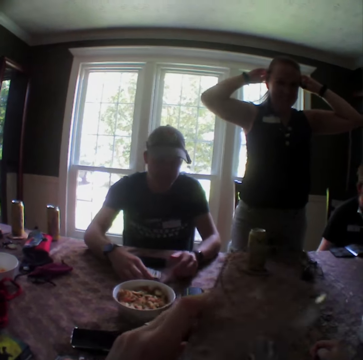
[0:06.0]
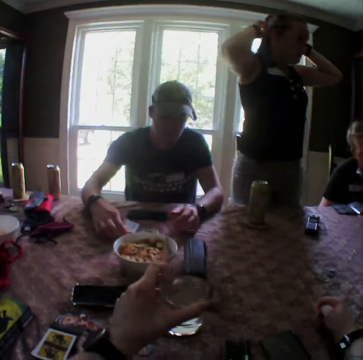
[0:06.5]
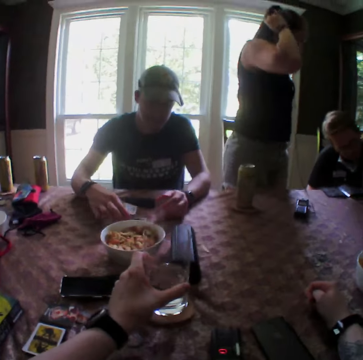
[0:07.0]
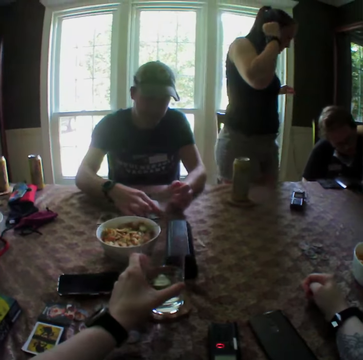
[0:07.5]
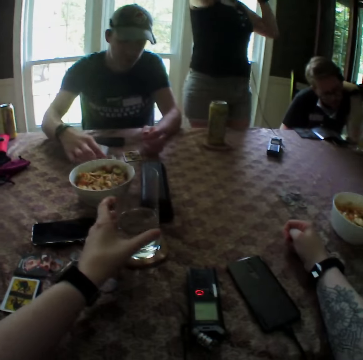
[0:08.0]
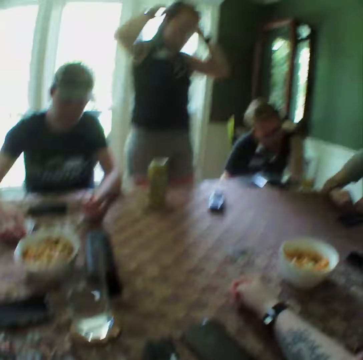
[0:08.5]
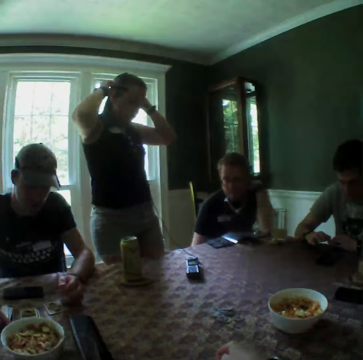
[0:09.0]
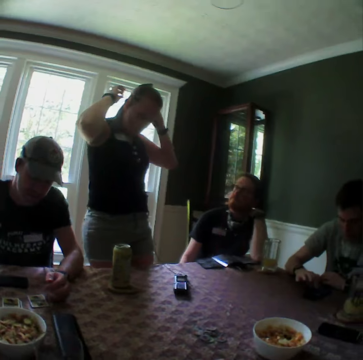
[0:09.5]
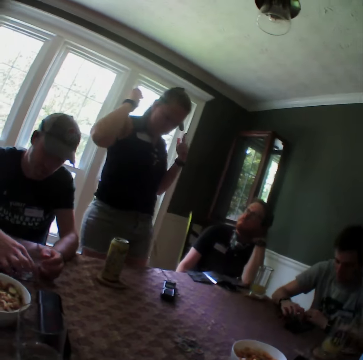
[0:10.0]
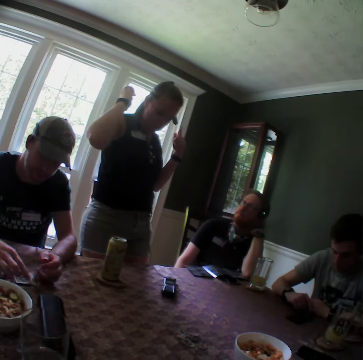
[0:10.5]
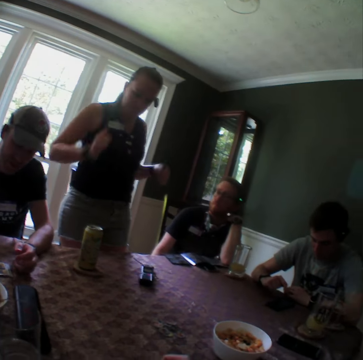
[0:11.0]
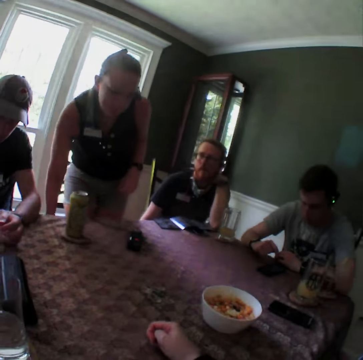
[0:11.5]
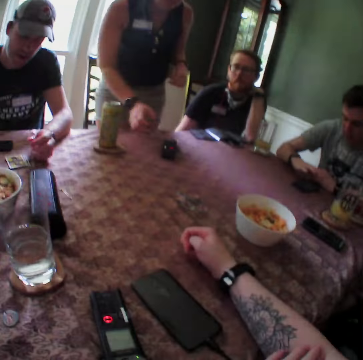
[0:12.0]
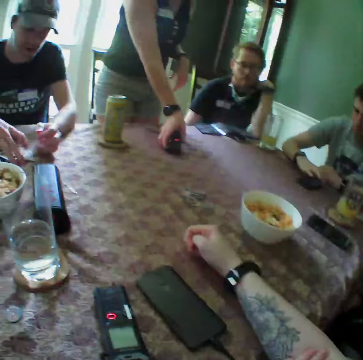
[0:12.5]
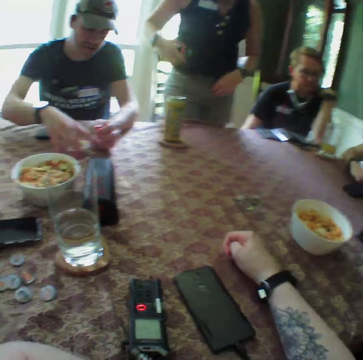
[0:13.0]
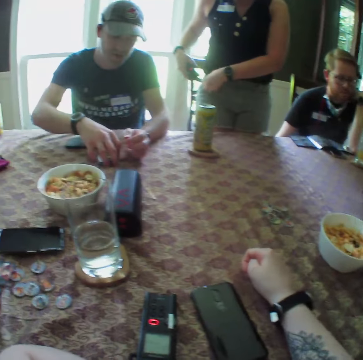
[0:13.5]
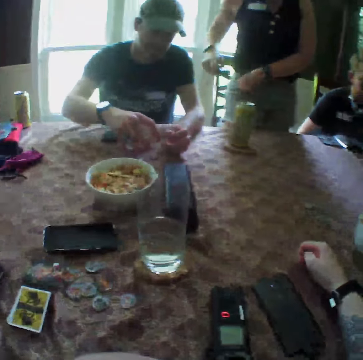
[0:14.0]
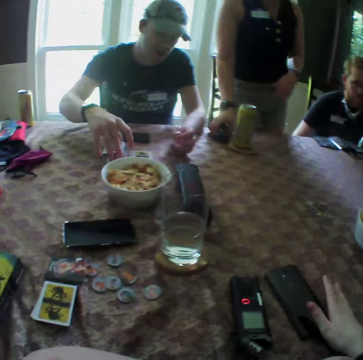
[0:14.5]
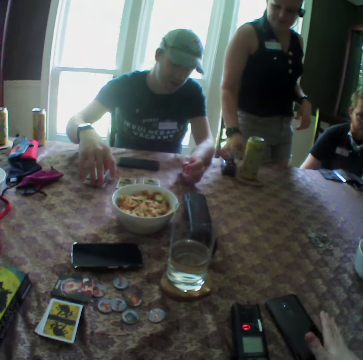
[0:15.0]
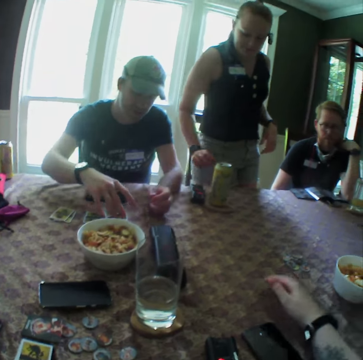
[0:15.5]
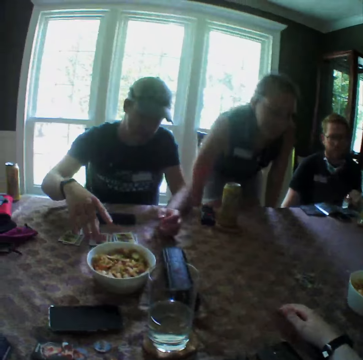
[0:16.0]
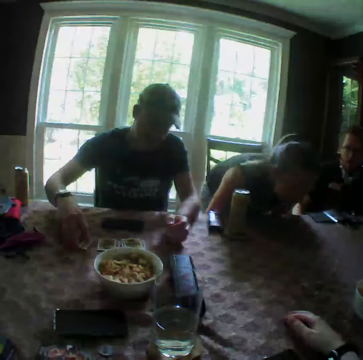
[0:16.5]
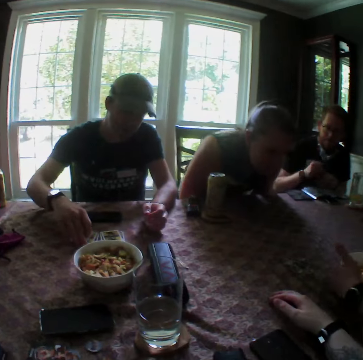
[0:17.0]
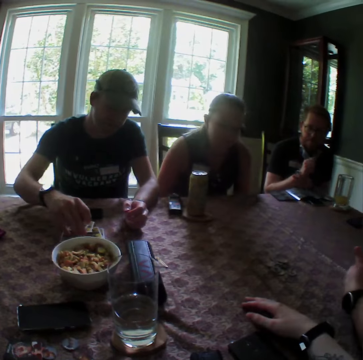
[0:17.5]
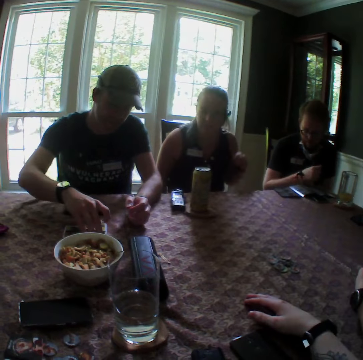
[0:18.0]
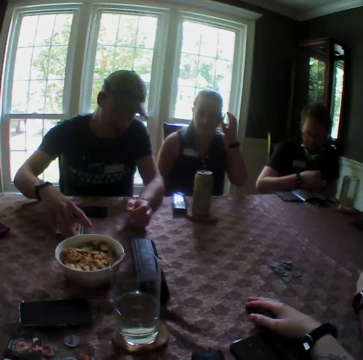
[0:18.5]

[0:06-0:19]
The man passes a pack of cards from his left hand to his right hand. He drops some cards from the pack of cards in his right hand on the table. The camera wearer drops the glass of water in his left hand on the table. Another man operates a phone on the table with his right hand. The camera wearer looks around. The woman picks up a phone from the table with her left hand, drops the phone in her left hand on the table, and sits on a chair. The first man packs the cards on the table with his right hand.

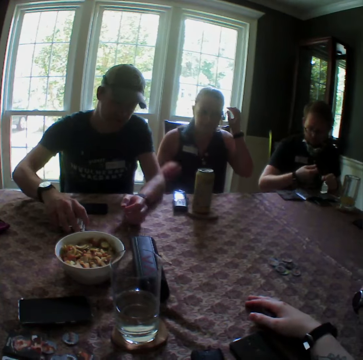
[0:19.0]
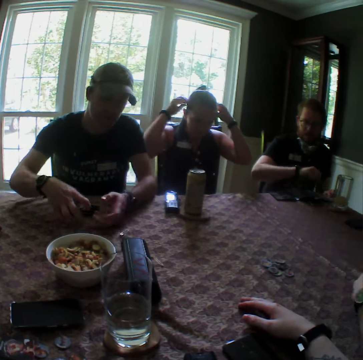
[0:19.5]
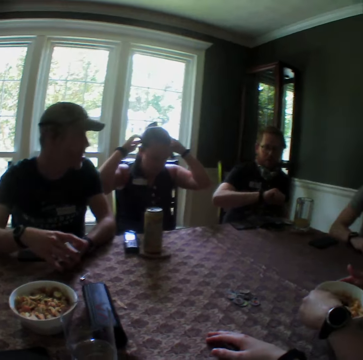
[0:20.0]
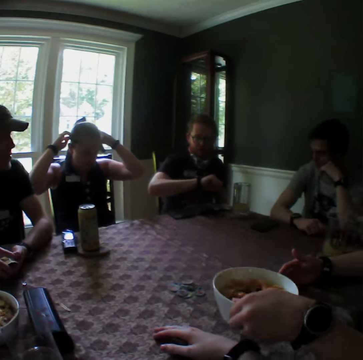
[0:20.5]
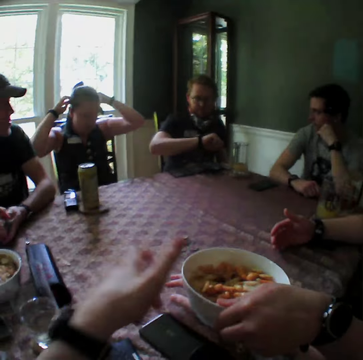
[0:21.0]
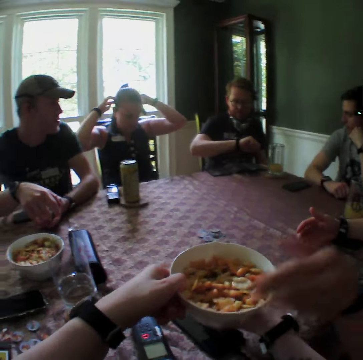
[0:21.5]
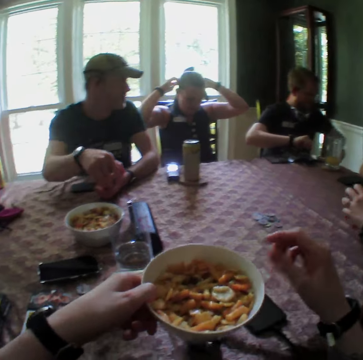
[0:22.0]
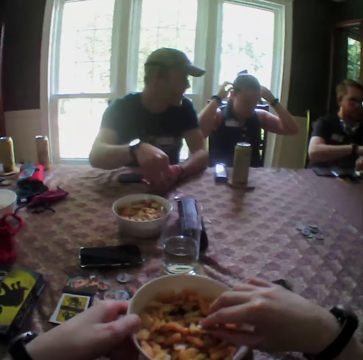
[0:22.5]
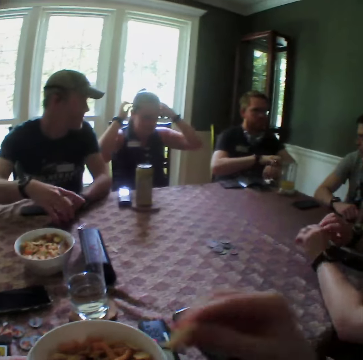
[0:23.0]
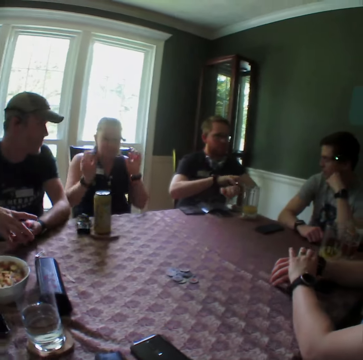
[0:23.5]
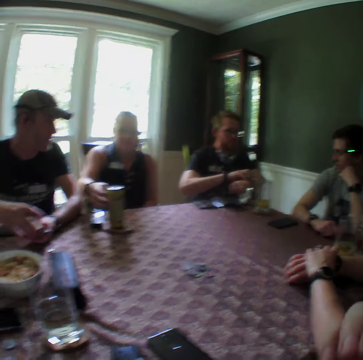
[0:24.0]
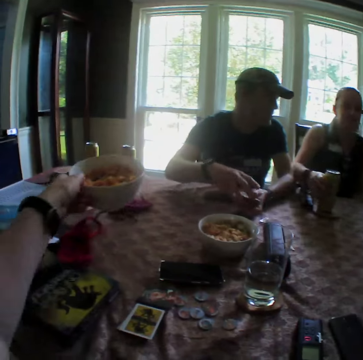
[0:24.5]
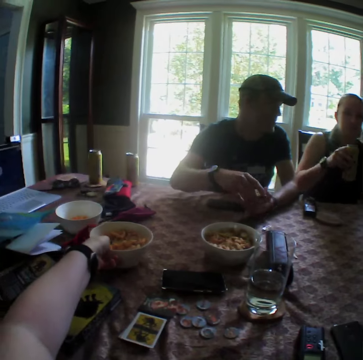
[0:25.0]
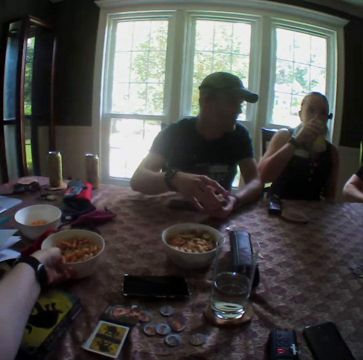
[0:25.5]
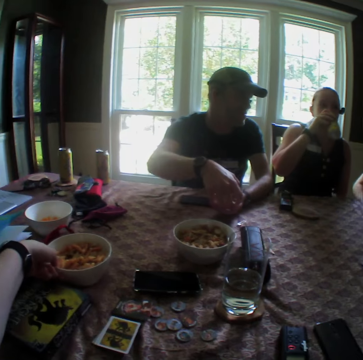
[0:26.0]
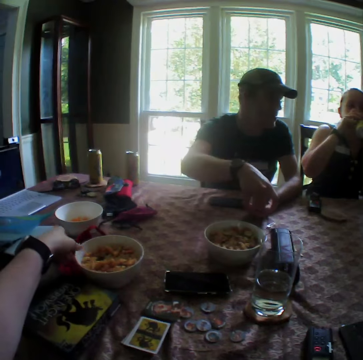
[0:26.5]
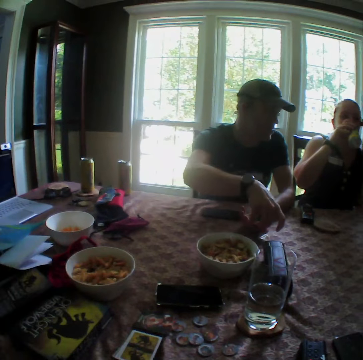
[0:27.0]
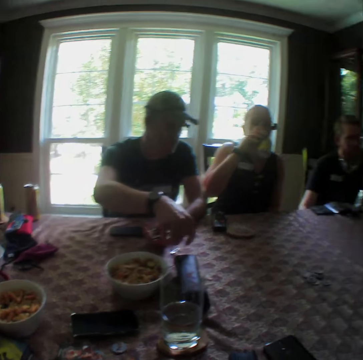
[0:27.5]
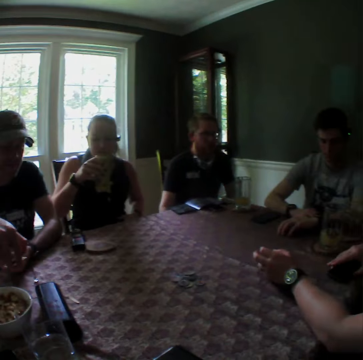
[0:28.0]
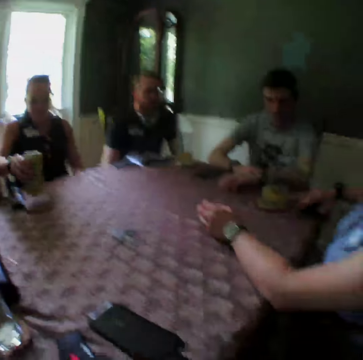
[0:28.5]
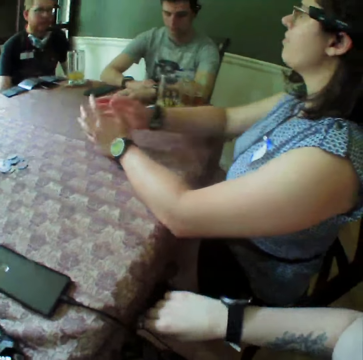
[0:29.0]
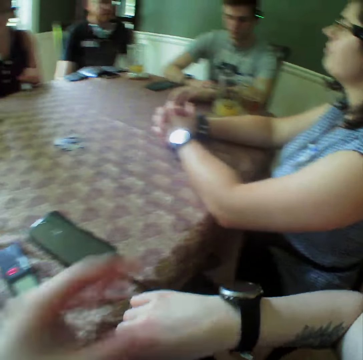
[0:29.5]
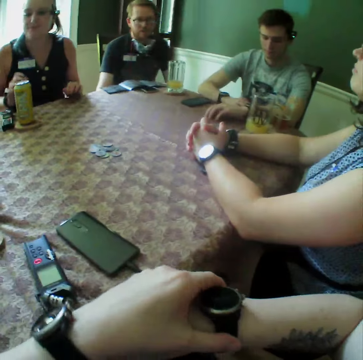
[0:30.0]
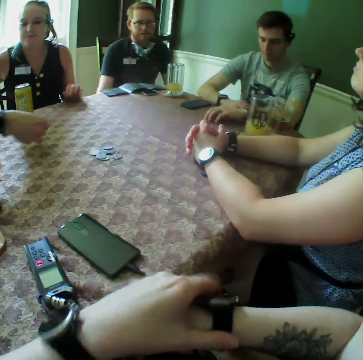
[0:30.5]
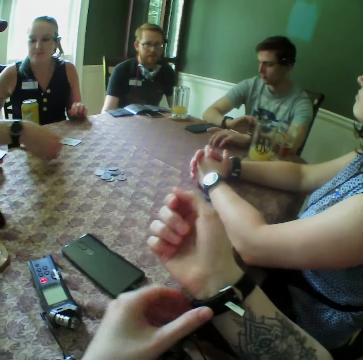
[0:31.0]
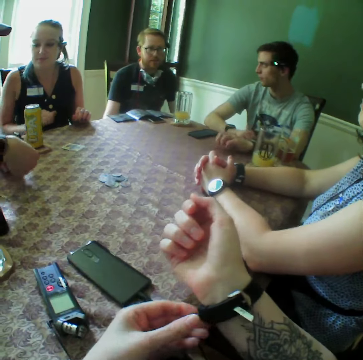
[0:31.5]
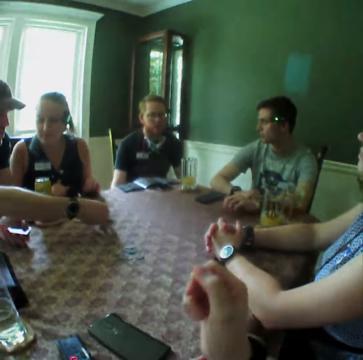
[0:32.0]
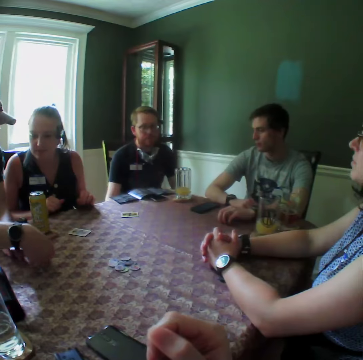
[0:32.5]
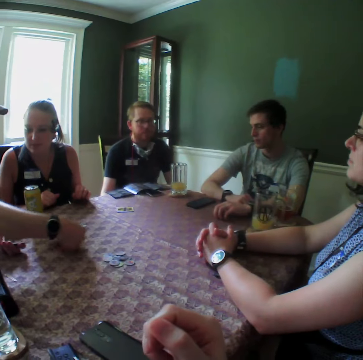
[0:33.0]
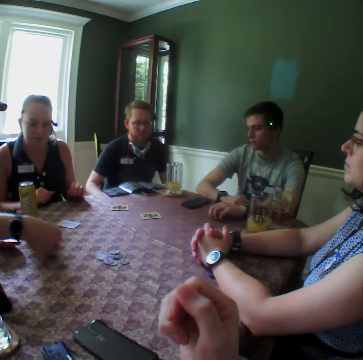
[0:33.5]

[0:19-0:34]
The woman adjusts her hair with both hands. The man passes the cards in his right hand to his left hand. The camera wearer collects a bowl of vegetables from another woman with his left hand. The man shuffles the cards in his left hand with his right hand. The camera wearer picks a chopped vegetable from the bowl in his left hand with his right hand. Another man adjusts a watch on his left hand with his right hand. The camera wearer looks around. The other woman adjusts a watch on her right hand with her left hand. The first woman picks up a can of drink on the table with her right hand. The camera wearer drops the bowl of vegetables in his left hand on the table. The first woman takes a drink from the can of drink in her right hand. The camera wearer looks around. The other woman slips a phone on the table with her right hand. The camera wearer adjusts a watch on his right hand with his left hand and looks at the watch. The first man shares cards on the table with his right hand.

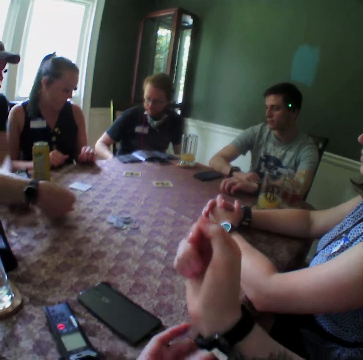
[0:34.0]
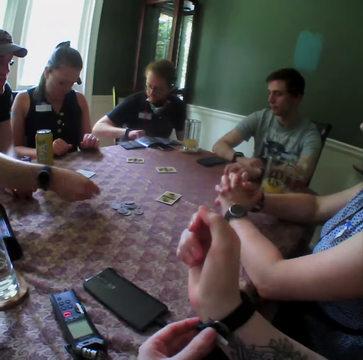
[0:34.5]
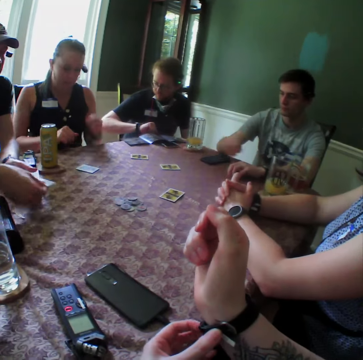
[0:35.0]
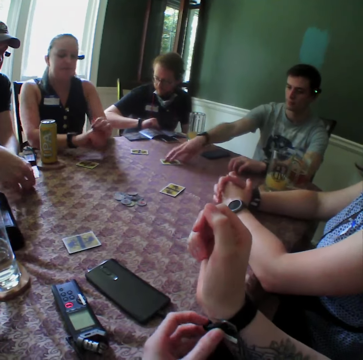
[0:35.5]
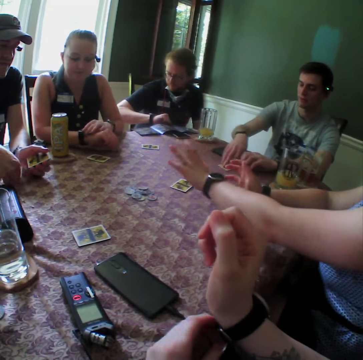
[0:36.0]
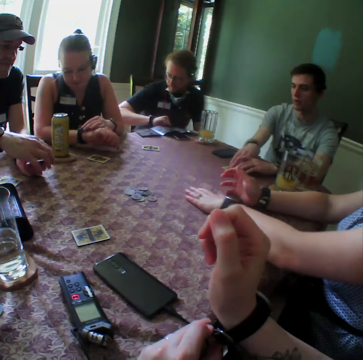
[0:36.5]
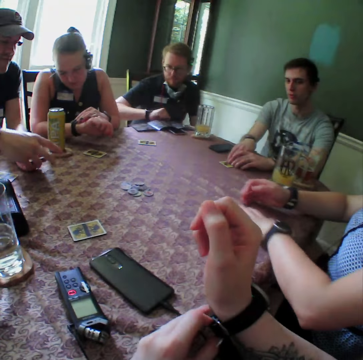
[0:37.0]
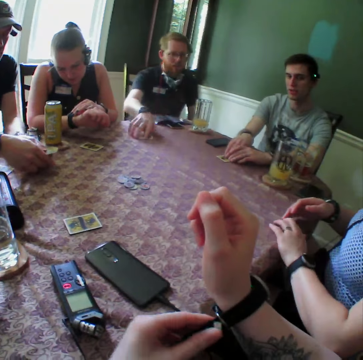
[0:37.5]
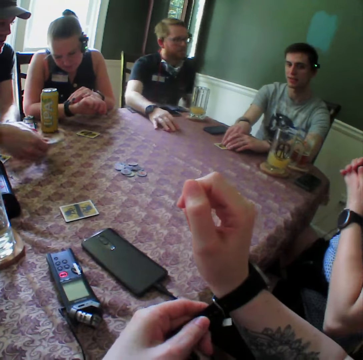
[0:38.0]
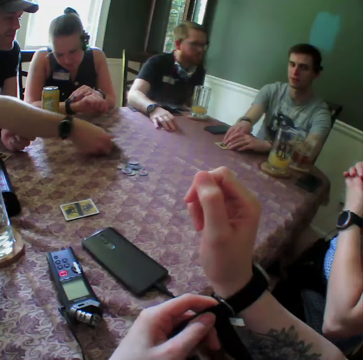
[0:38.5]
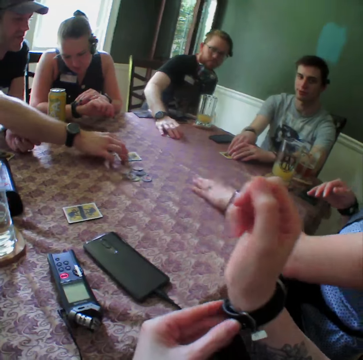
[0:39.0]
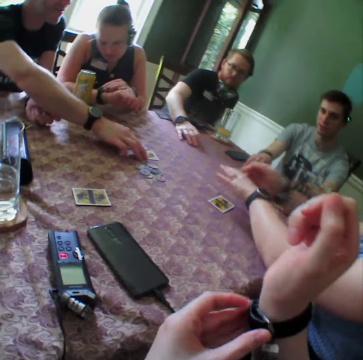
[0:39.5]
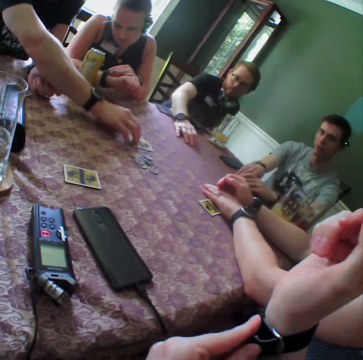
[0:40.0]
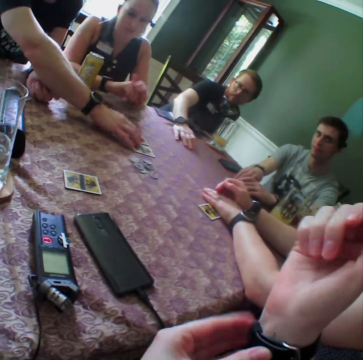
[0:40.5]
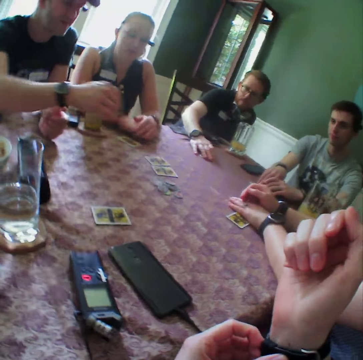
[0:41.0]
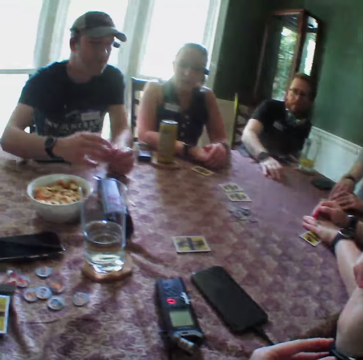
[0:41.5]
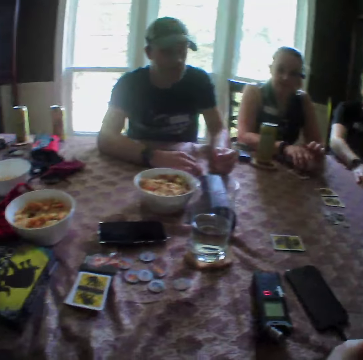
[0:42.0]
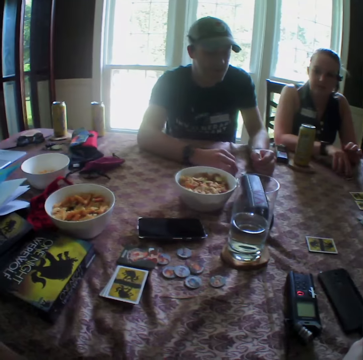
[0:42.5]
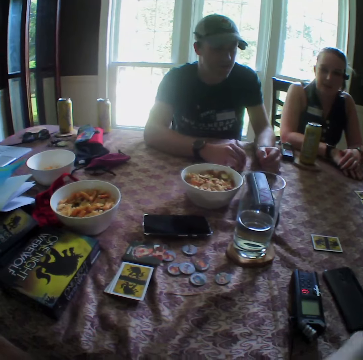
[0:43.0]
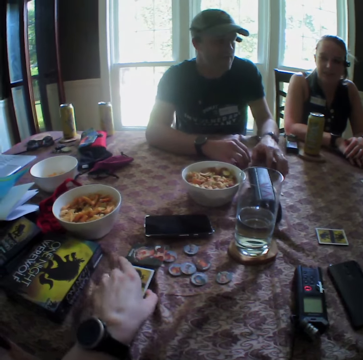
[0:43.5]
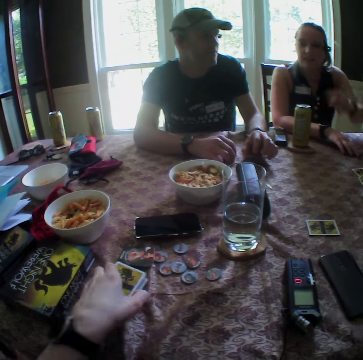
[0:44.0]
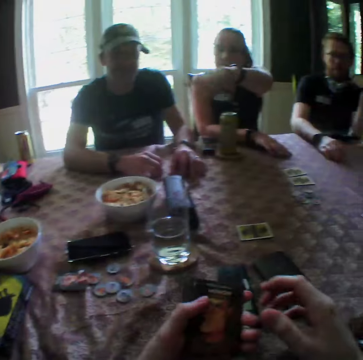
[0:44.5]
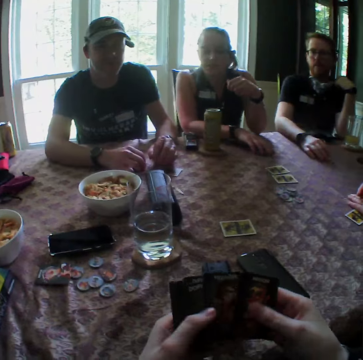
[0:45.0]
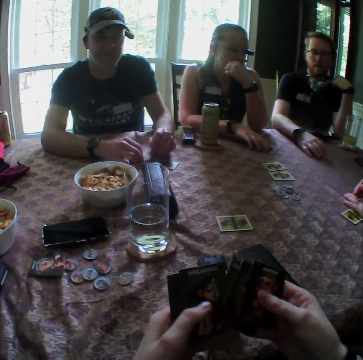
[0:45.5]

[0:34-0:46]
A man slips a card on the table towards himself with his right hand. The woman adjusts a watch on her right hand with her left hand. Another woman slips a card on the table towards herself with her left hand. Another man passes the cards in his left hand to his right hand. A third man slips a card on the table towards himself with his right hand. The other woman picks up the card from the table with her left hand. The second man drops the cards in his right hand on the table and arranges the cards on the table with his right hand. The other woman drops the card in her left hand on the table. The camera wearer looks around. The first woman drags a card on the table with her right hand. The camera wearer picks up a pack of cards on the table with his left hand. He shuffles the pack of cards with both hands. The first woman rubs her cheeks with her left hand.
